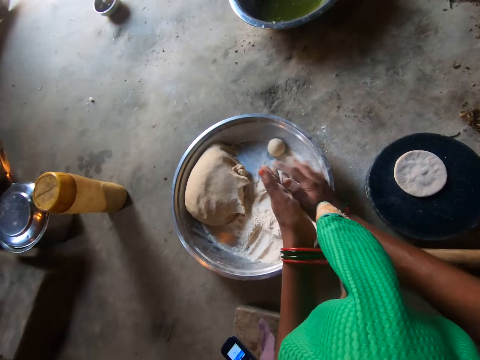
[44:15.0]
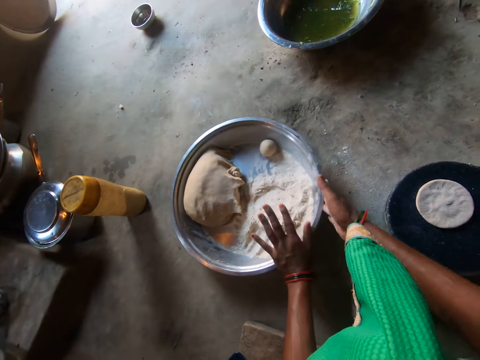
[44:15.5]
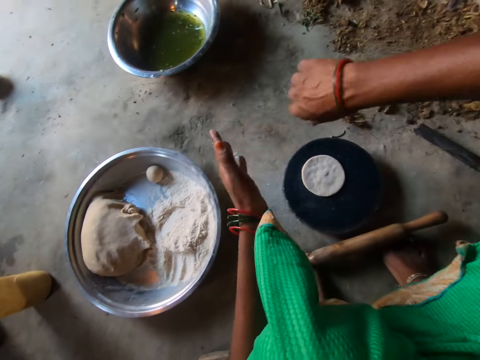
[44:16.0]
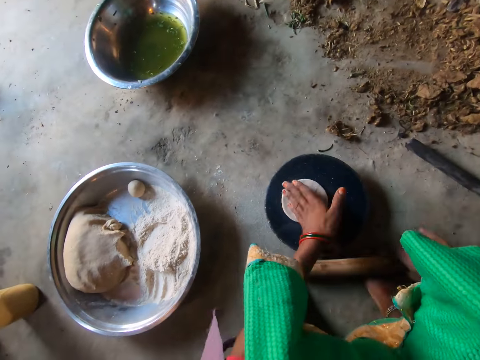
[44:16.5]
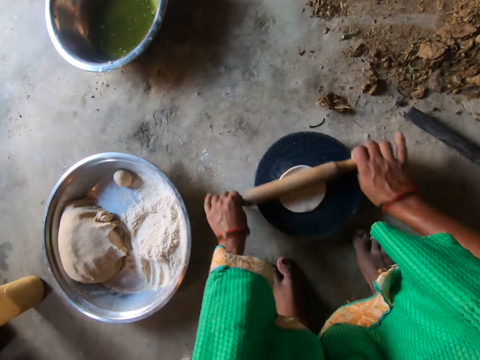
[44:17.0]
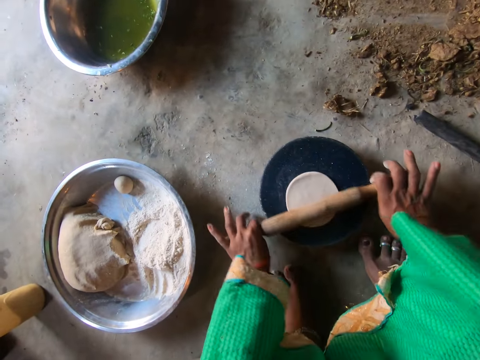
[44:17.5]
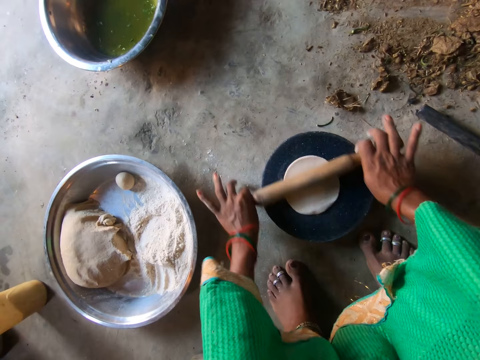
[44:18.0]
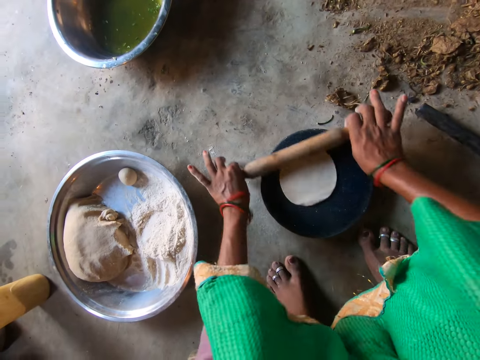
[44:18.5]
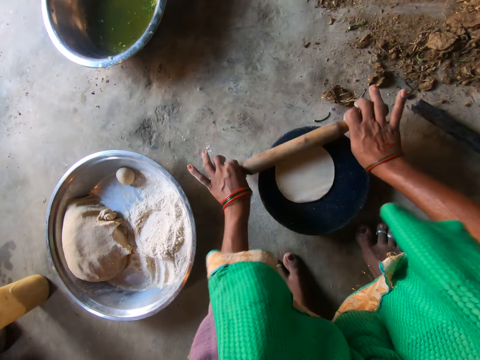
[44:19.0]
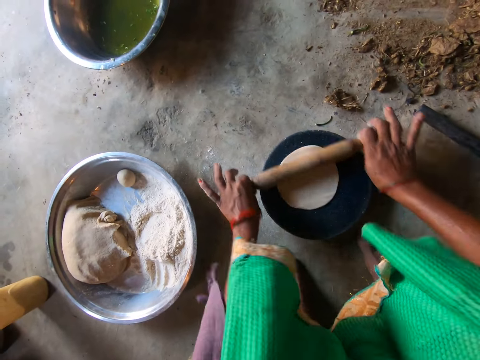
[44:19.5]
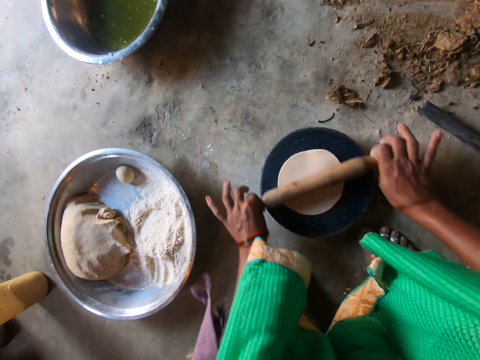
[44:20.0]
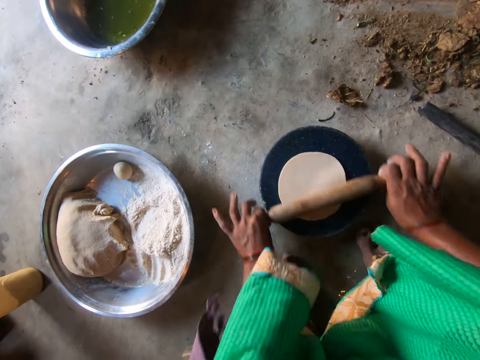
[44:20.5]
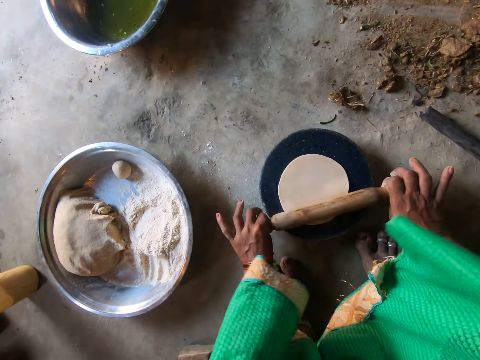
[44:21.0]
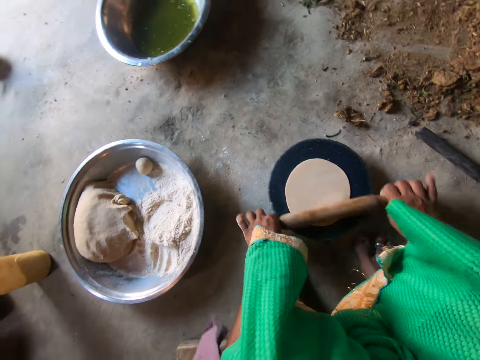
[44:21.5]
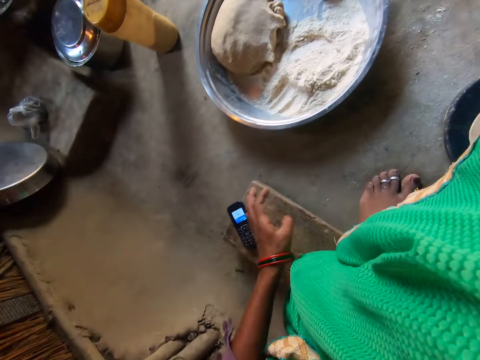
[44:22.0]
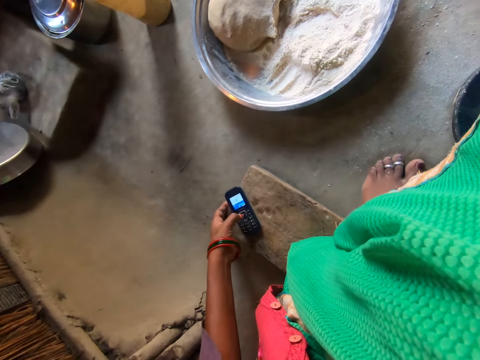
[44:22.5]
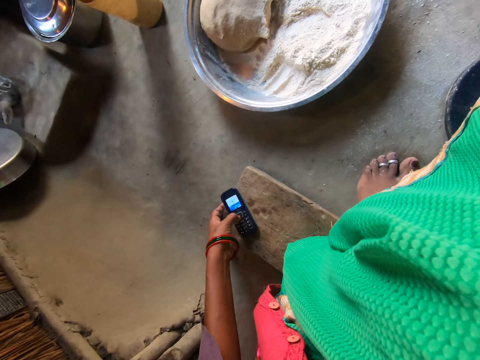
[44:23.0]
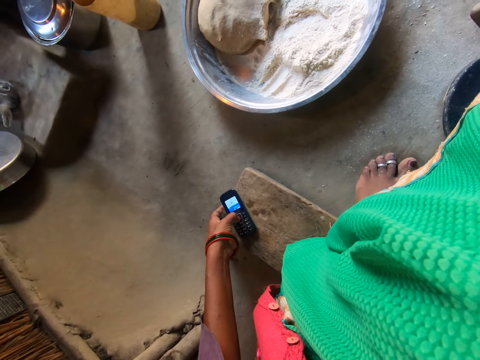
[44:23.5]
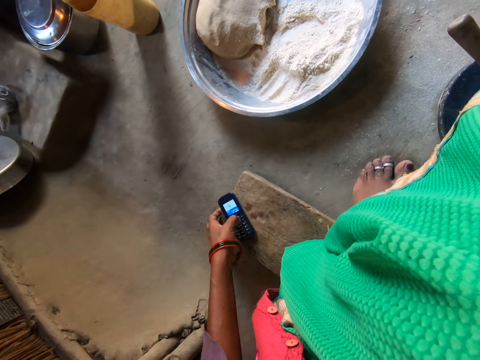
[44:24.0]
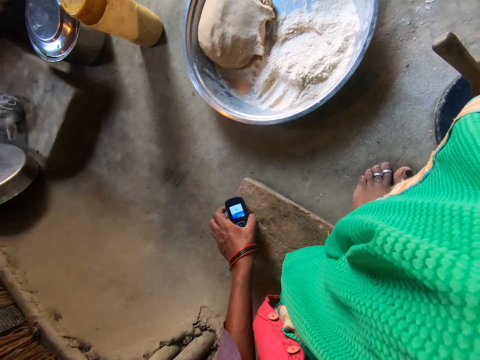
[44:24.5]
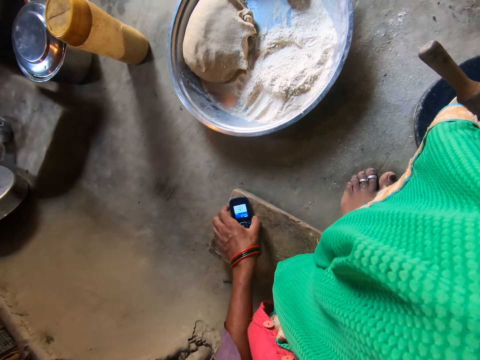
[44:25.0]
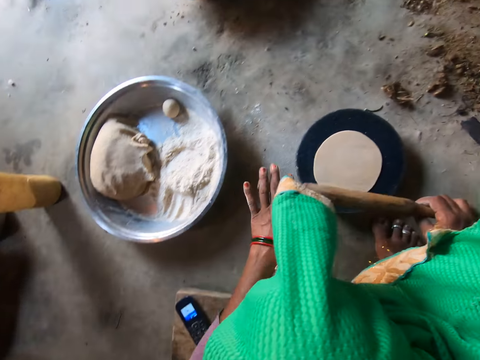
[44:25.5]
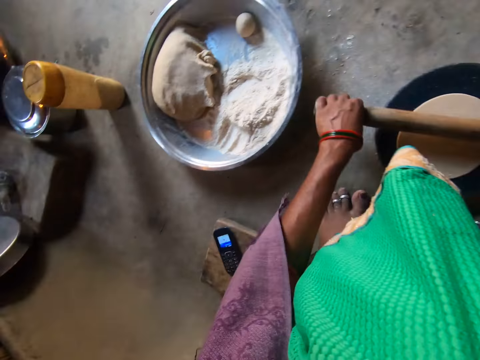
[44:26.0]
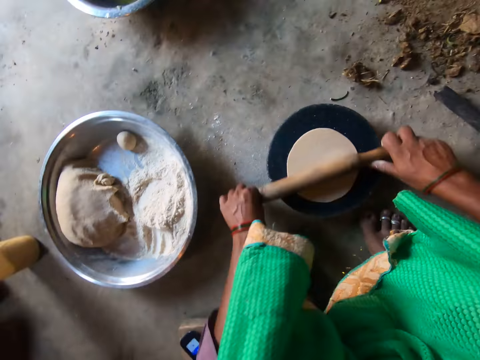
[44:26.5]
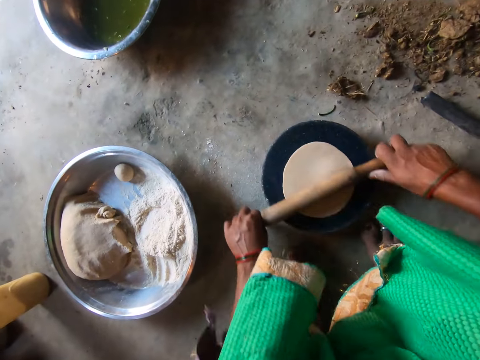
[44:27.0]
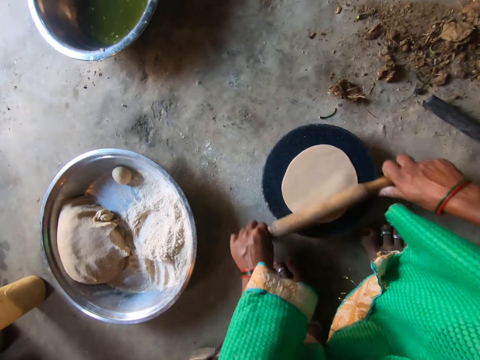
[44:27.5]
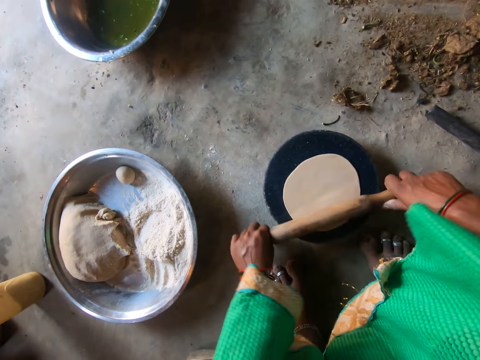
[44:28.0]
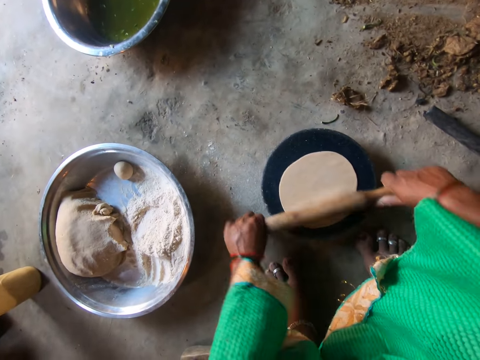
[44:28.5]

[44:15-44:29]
The camera wearer claps hands. She pushes the tray aside with her right hand. She takes a rolling pin with her right hand. She rolls the dough on the flat board with the rolling pin. She operates the phone on the stool with her left hand. She adjusts the position of the phone with her left hand. She rolls the dough on the flat board with the rolling pin.

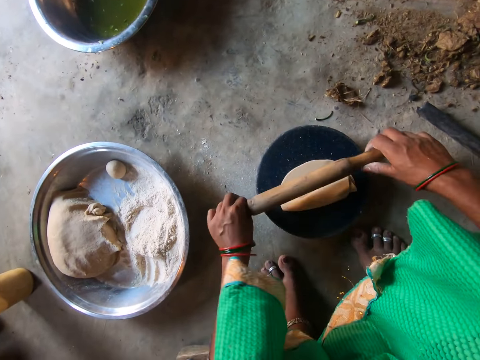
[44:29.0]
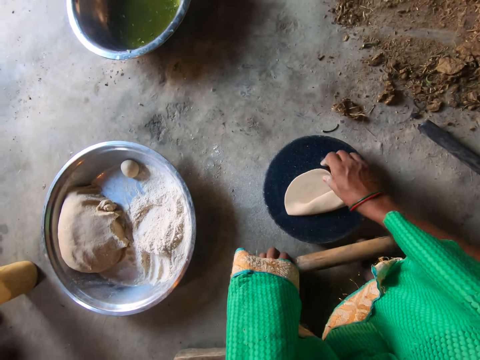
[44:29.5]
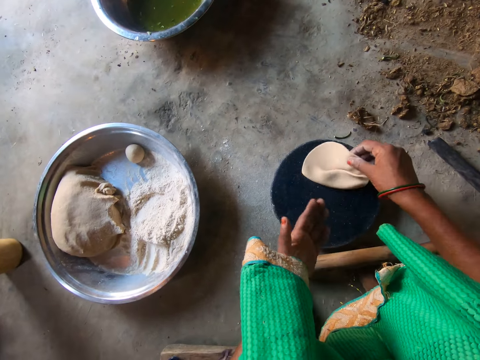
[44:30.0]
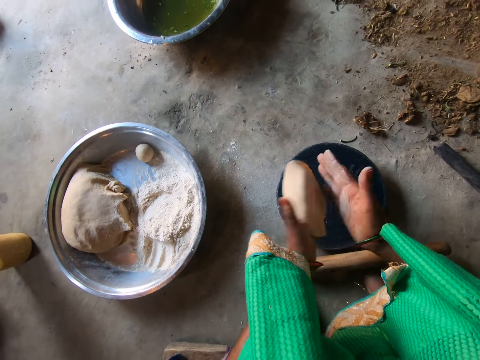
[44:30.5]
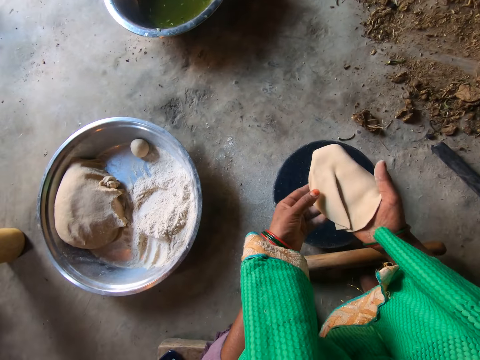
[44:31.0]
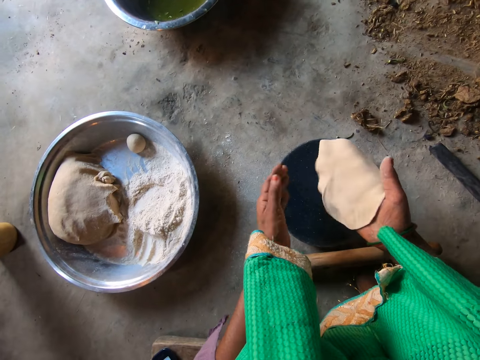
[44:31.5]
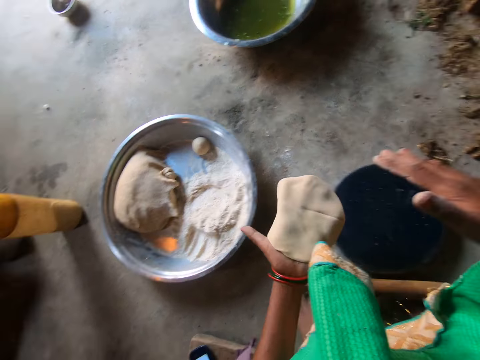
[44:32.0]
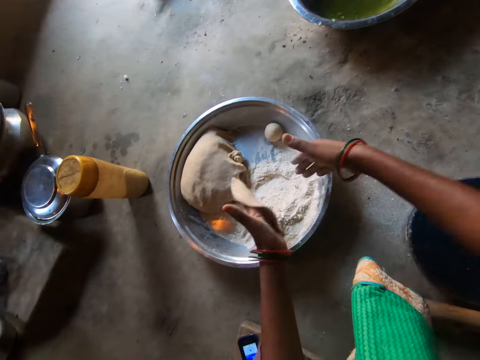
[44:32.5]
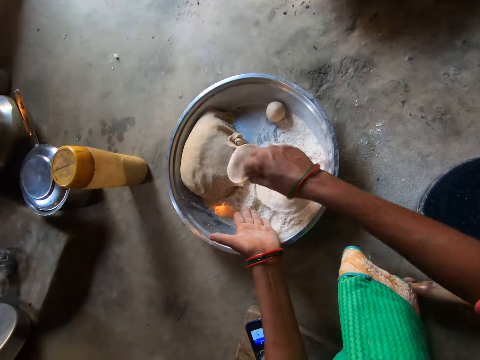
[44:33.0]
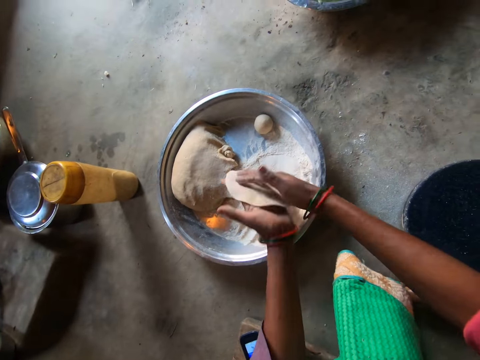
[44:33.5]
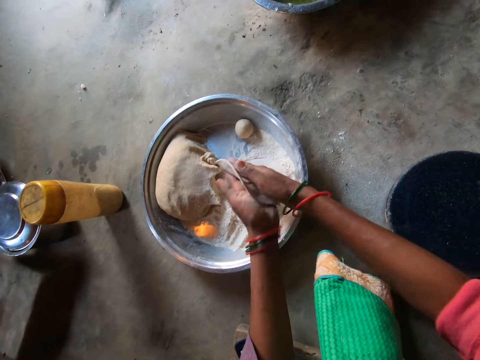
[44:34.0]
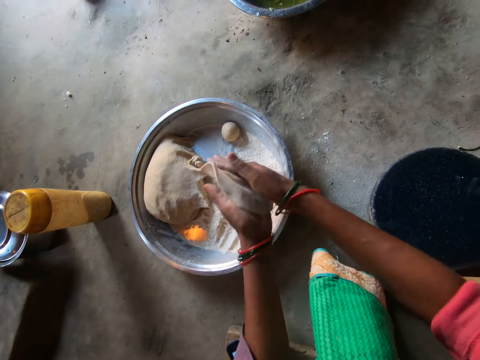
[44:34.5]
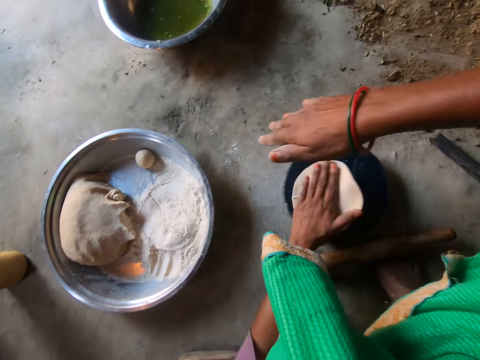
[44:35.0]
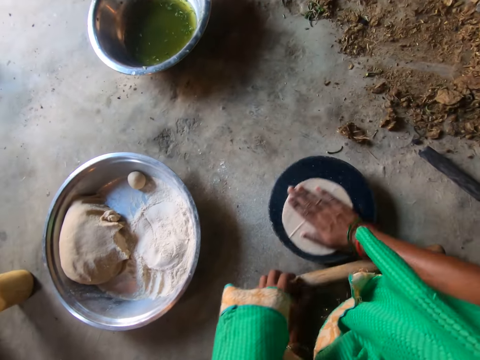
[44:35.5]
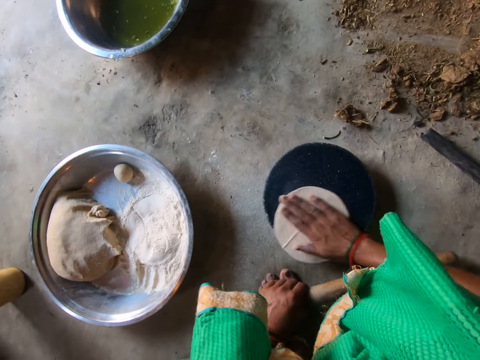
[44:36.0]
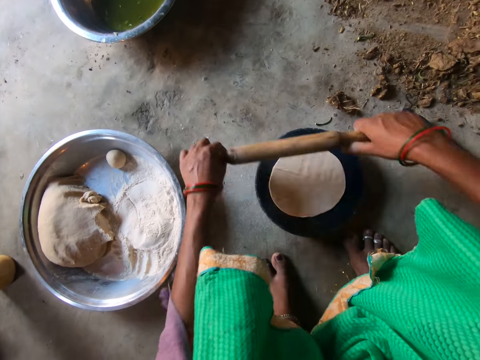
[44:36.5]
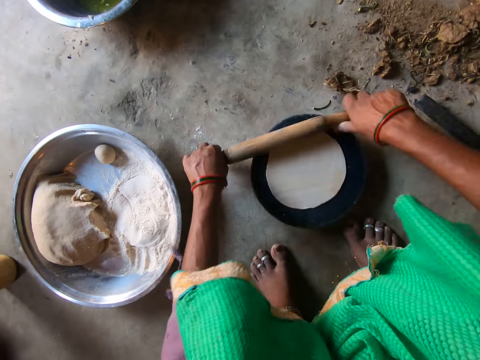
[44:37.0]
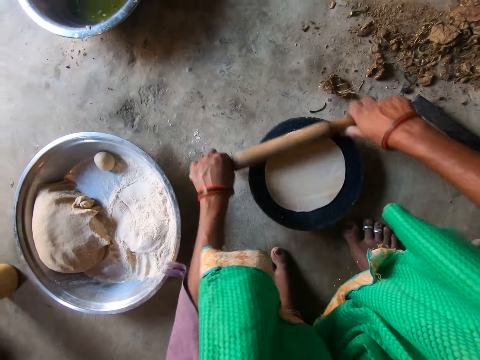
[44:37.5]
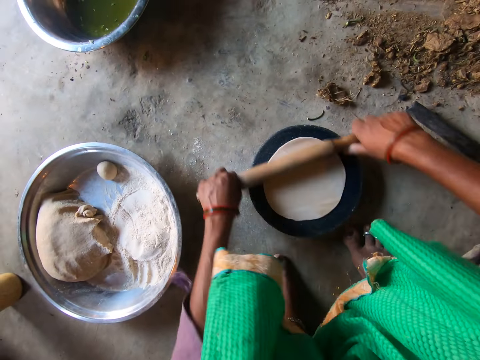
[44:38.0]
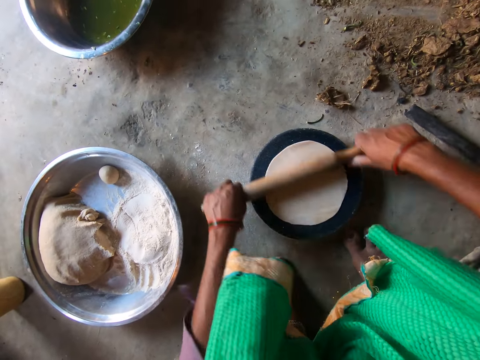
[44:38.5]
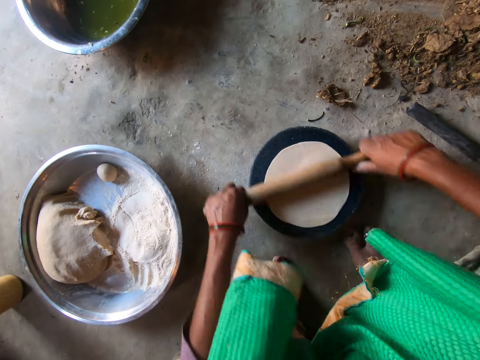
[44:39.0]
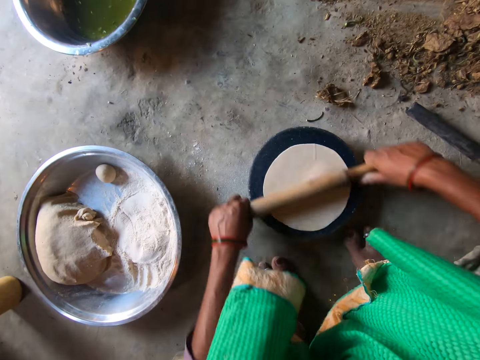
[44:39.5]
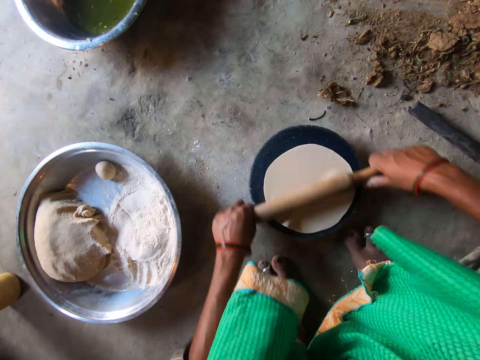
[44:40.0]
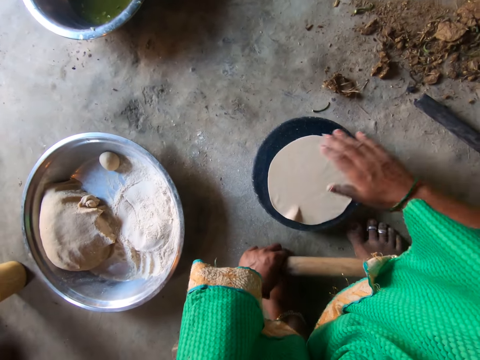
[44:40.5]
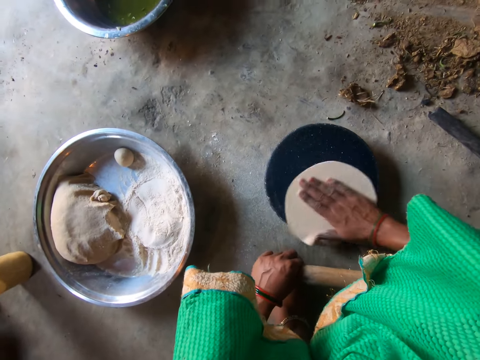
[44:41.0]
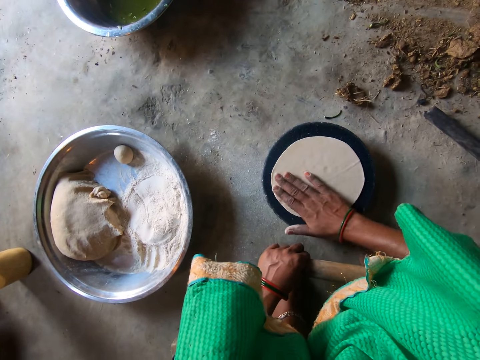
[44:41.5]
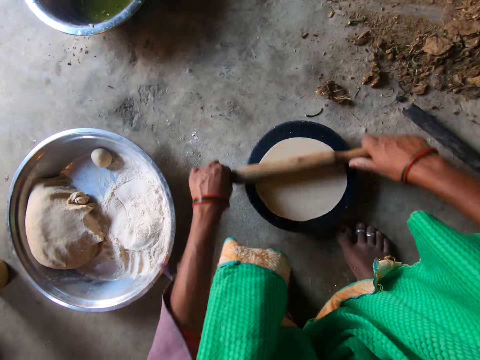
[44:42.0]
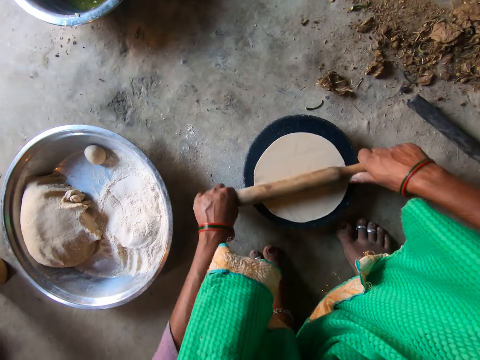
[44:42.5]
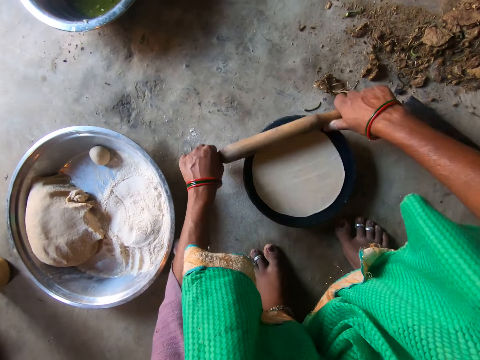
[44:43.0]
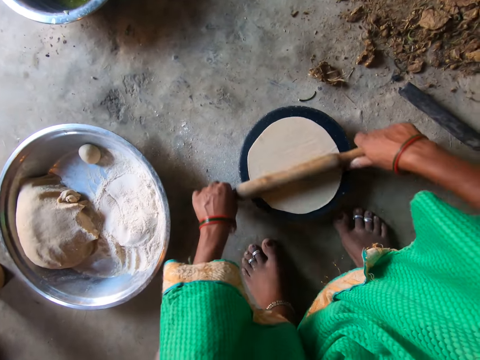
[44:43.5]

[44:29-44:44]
The camera wearer drops the rolling pin on her feet. She takes the dough on the flat board with her right hand. She moves the dough to her left hand. She moves the dough to her right hand. She straightens the dough. She moves the dough to her left hand. She puts the dough on the flour on the tray. She flattens the dough in both hands. She kneads the dough. She places the dough on the flat board. She rotates the dough on the flat board with her right hand. She carries the rolling pin on her feet with her left hand. She rolls the dough on the flat board with the rolling pin. She rotates the dough on the flat board with her right hand. She rolls the dough on the flat board with the rolling pin.
